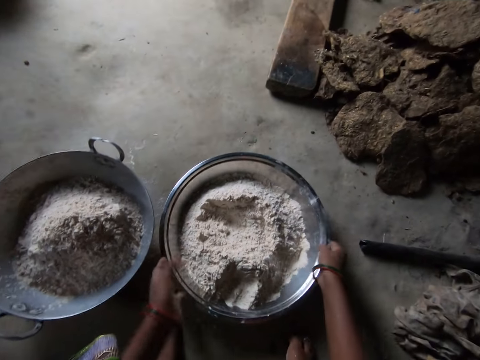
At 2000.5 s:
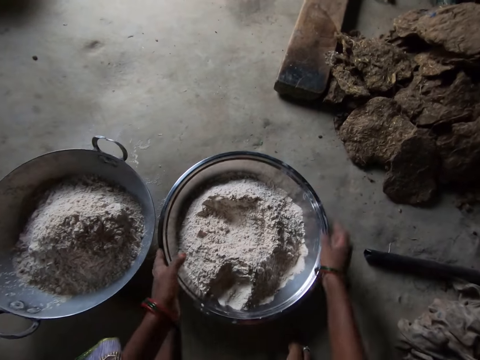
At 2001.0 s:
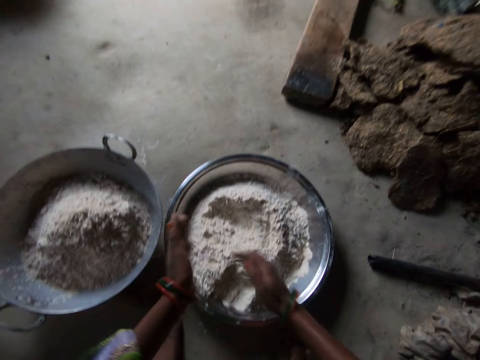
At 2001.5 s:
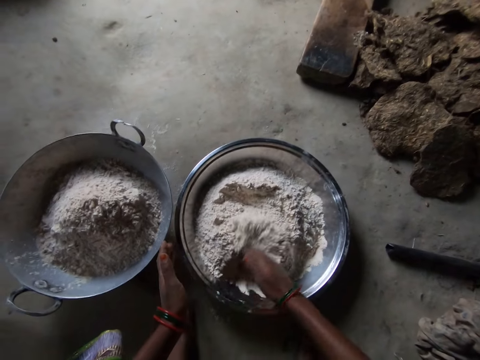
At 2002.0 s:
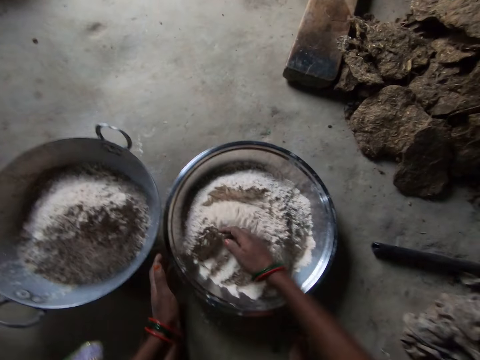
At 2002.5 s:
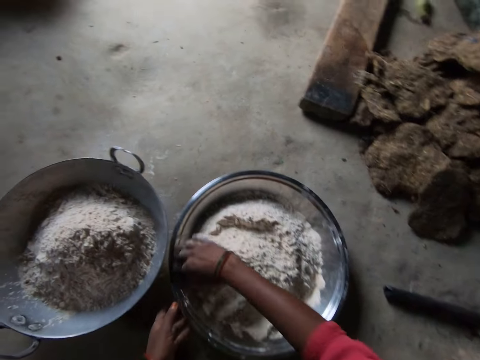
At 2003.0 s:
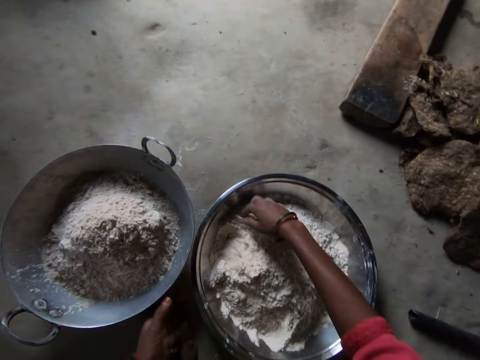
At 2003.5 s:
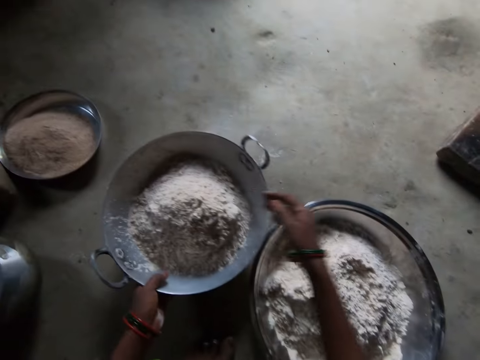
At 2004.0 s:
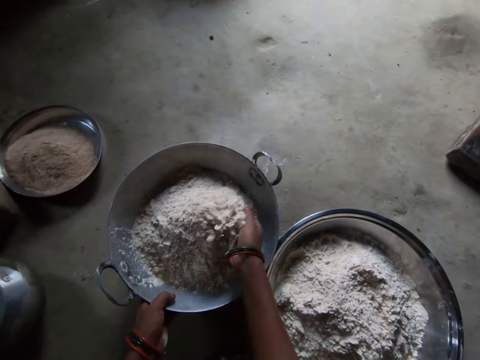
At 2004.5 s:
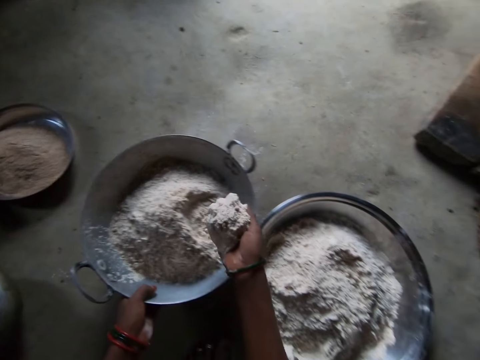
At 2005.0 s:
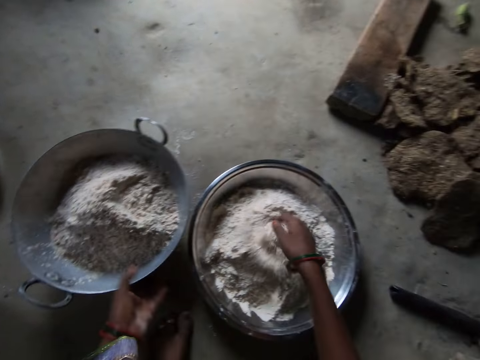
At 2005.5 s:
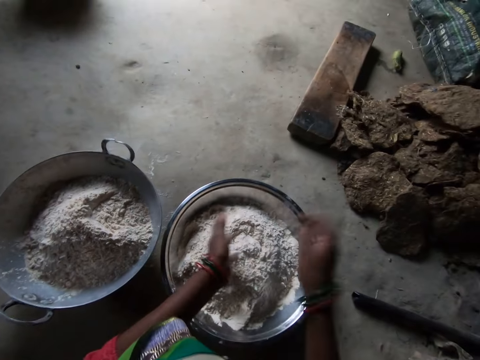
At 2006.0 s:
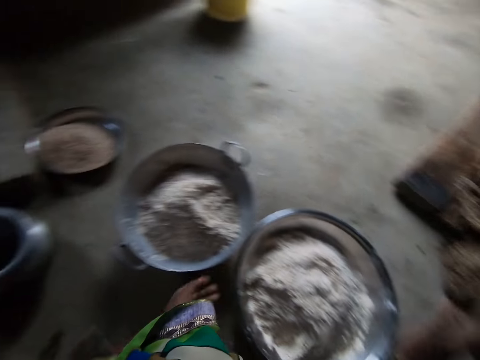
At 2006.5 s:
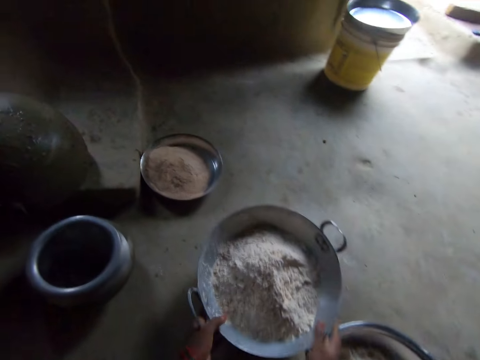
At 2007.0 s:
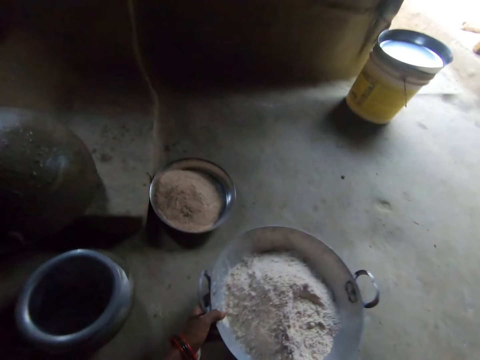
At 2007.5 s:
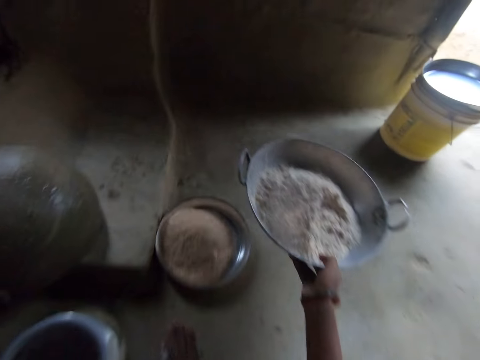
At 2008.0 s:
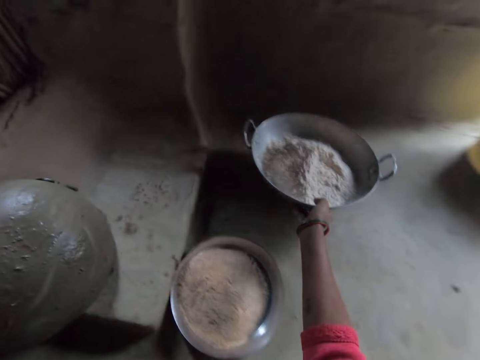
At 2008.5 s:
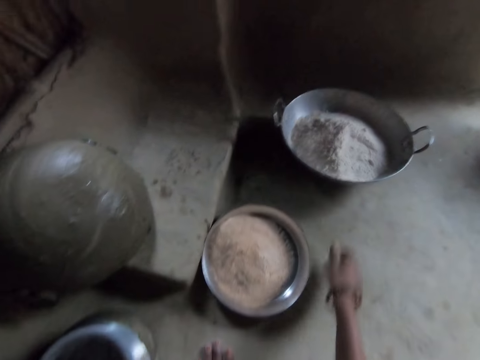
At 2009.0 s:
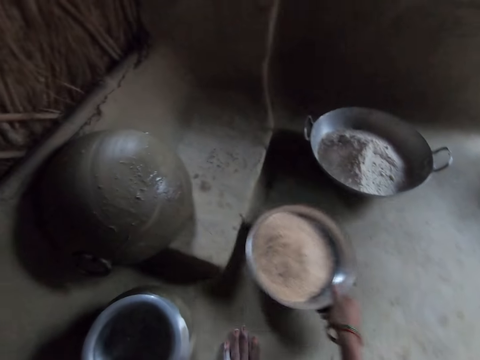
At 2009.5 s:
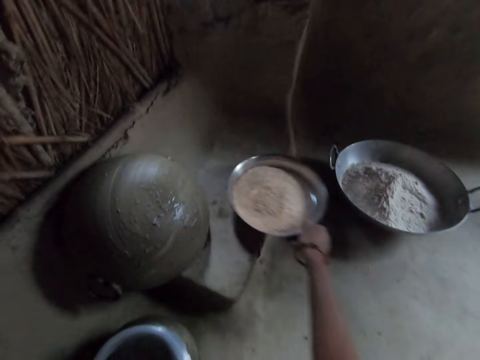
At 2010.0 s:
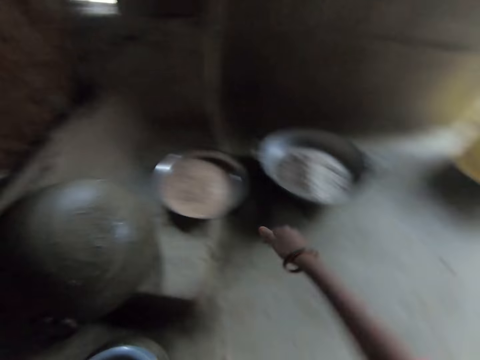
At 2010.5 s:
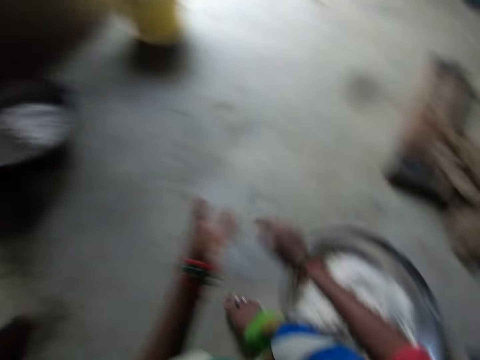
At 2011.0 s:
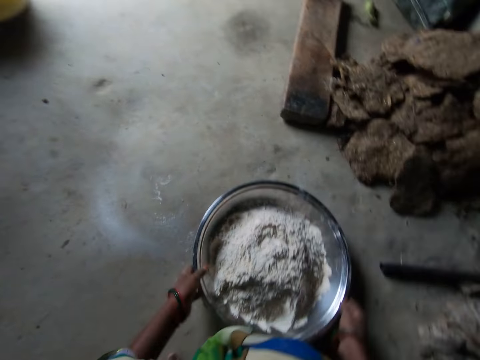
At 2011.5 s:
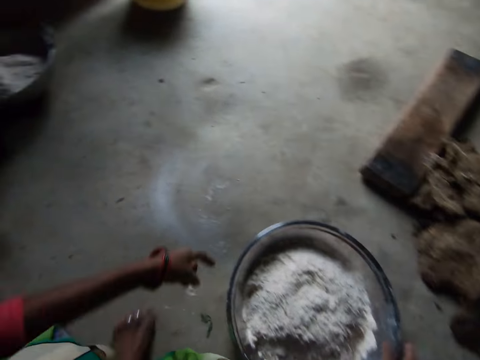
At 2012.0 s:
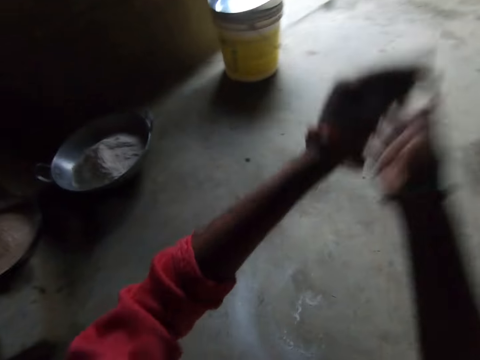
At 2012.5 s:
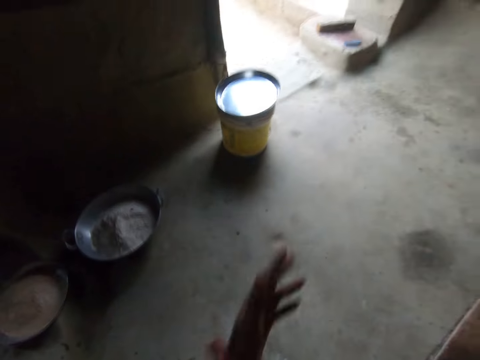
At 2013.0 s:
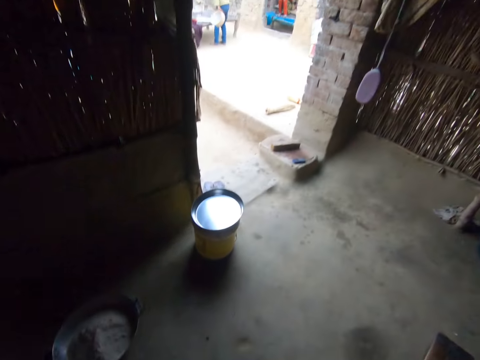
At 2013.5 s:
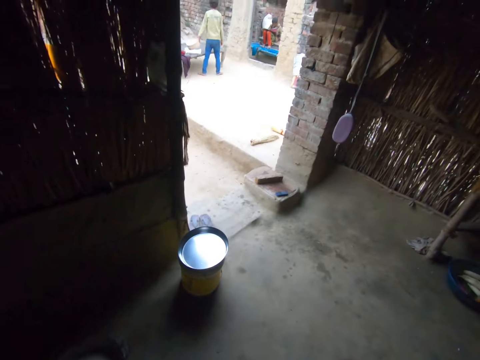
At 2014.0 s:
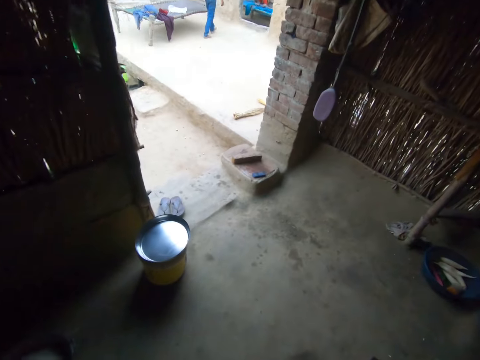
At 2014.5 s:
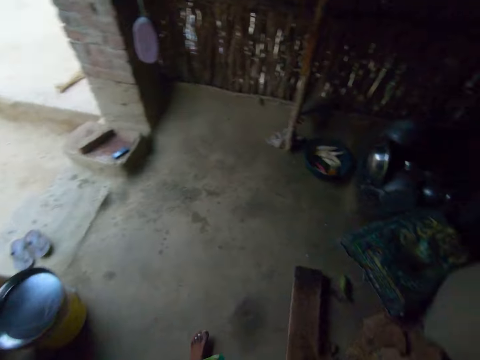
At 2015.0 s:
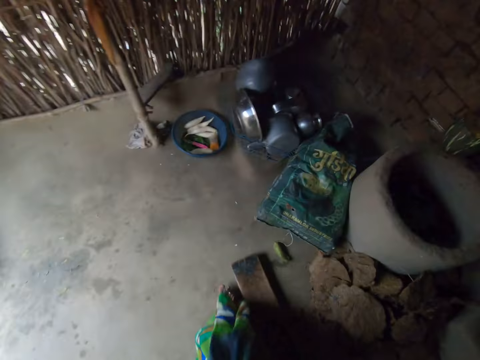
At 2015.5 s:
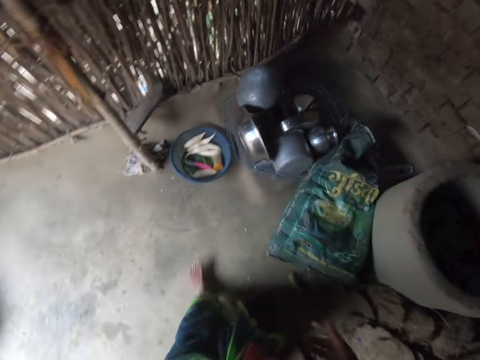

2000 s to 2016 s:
The camera wearer lowers her hands. She picks up the bowl and hits the bowl on the floor. She rubs her hands together. She moves her hand around the flour. She stirs the flour. She moves her left hand towards the pan. She holds the pan with her hand. She moves her other hand towards the pan. She serves flour from the pan into the bowl. She lets go of the pan. She rubs her hands together. She moves her left hand towards the pan. She holds the pan with both her hands. She moves the pan with flour in it forward. She moves her hand towards her. She moves the plate forward. She places the bowl with chaff in it on a pavement. She moves her hand towards her. She talks to a woman. She holds the bowl with her hands and hits the bowl on the floor. She moves her hand forward. She talks to the woman. She stands up. She walks forward.

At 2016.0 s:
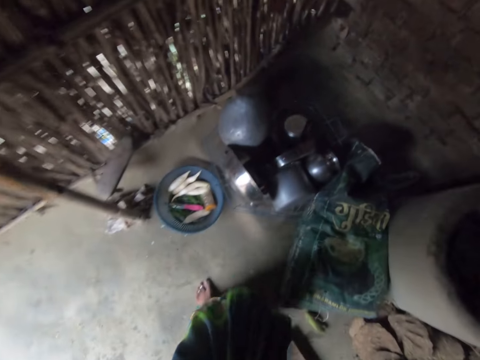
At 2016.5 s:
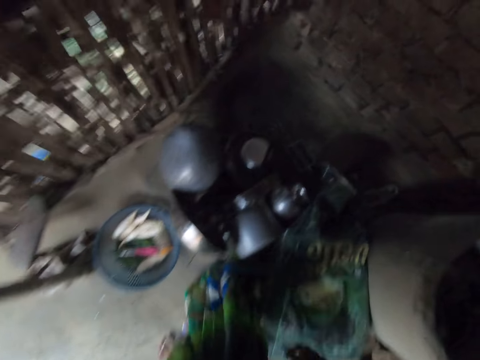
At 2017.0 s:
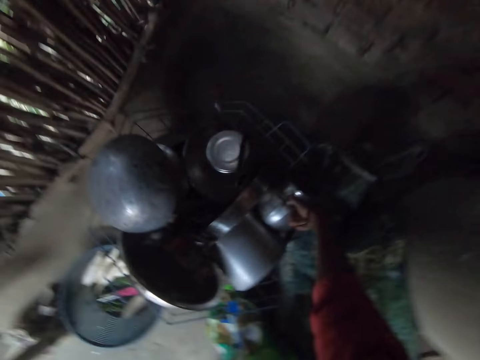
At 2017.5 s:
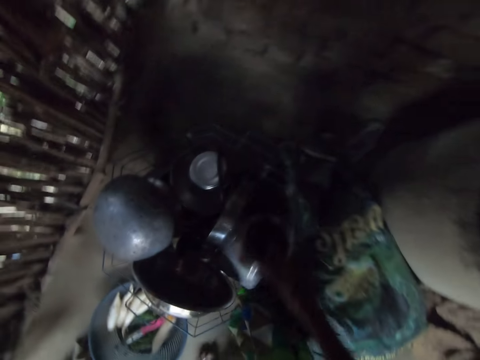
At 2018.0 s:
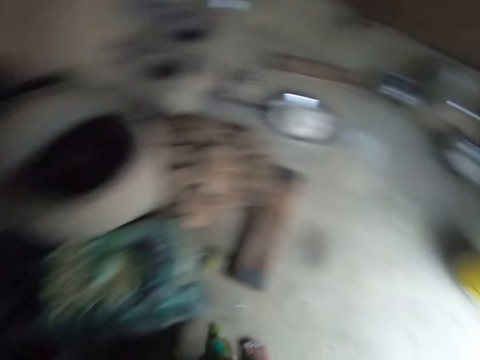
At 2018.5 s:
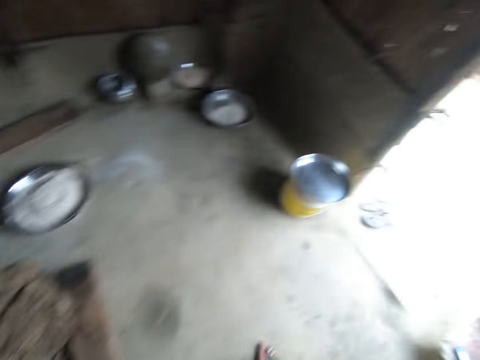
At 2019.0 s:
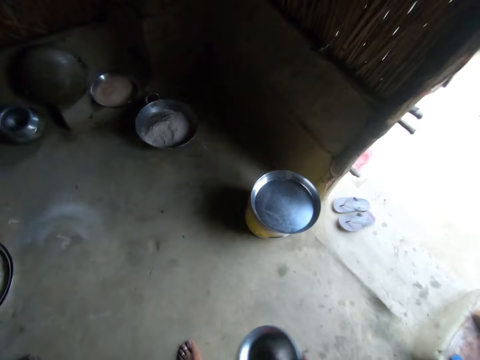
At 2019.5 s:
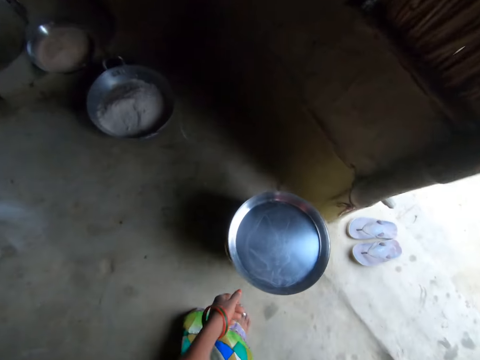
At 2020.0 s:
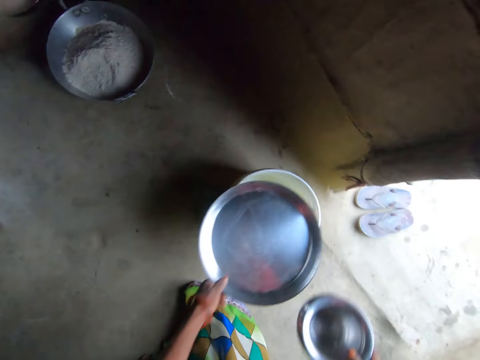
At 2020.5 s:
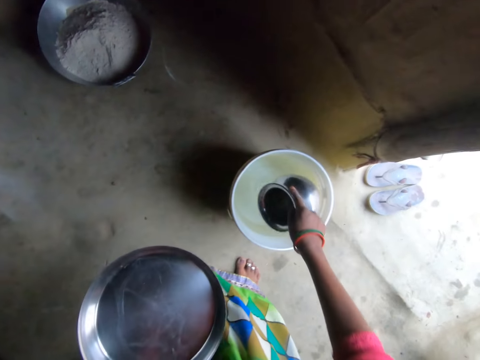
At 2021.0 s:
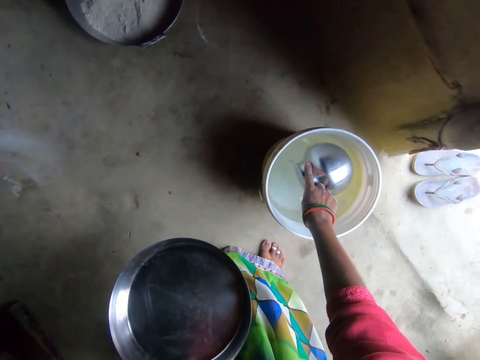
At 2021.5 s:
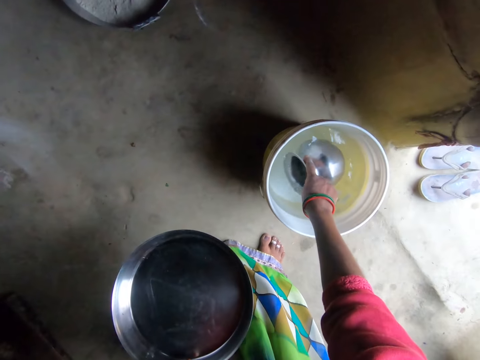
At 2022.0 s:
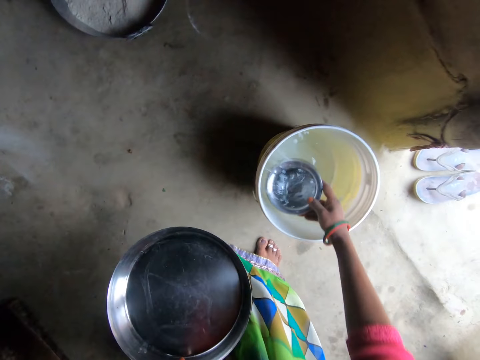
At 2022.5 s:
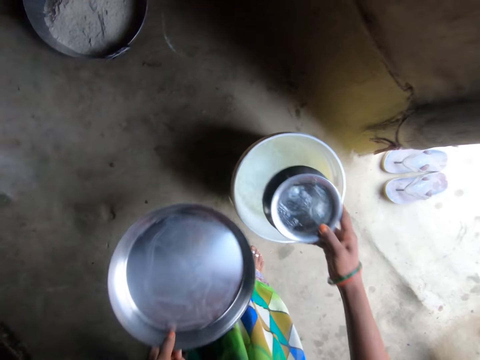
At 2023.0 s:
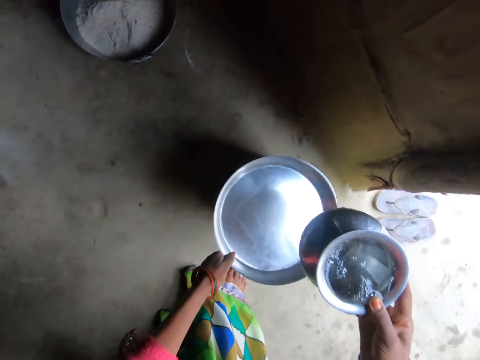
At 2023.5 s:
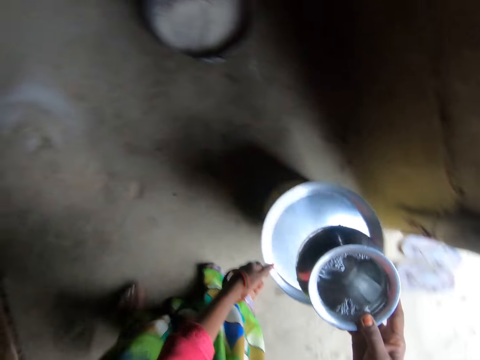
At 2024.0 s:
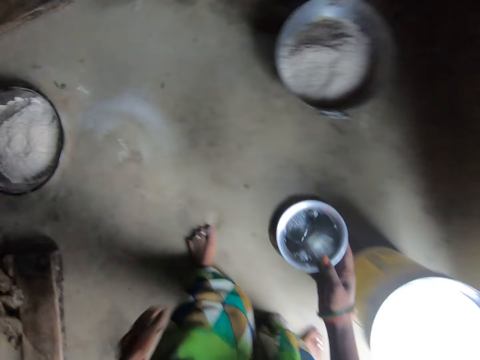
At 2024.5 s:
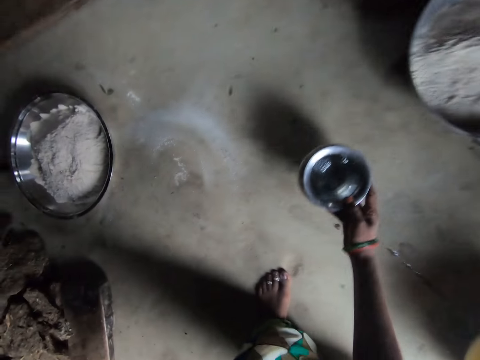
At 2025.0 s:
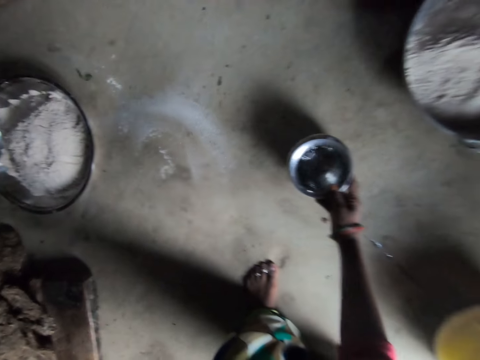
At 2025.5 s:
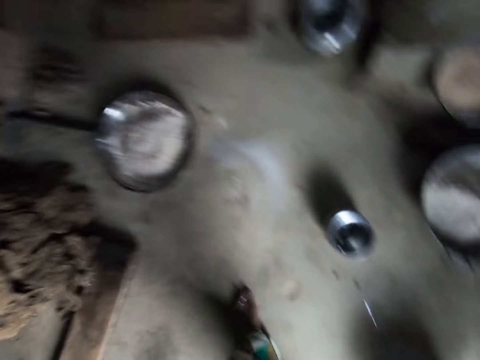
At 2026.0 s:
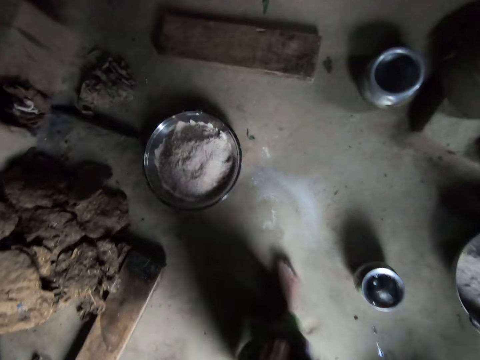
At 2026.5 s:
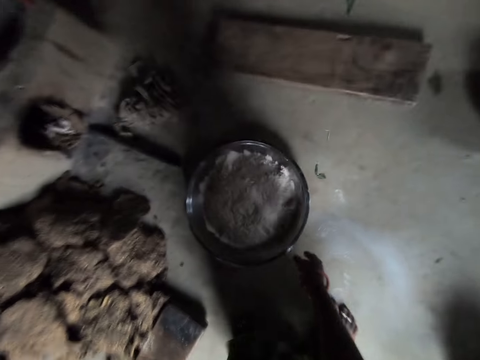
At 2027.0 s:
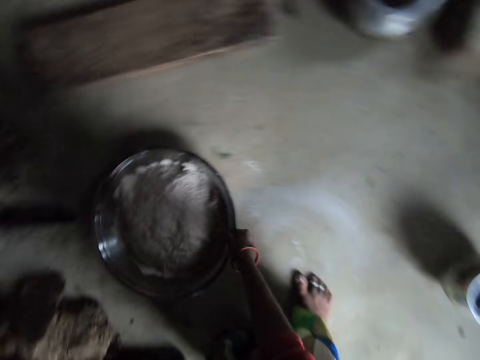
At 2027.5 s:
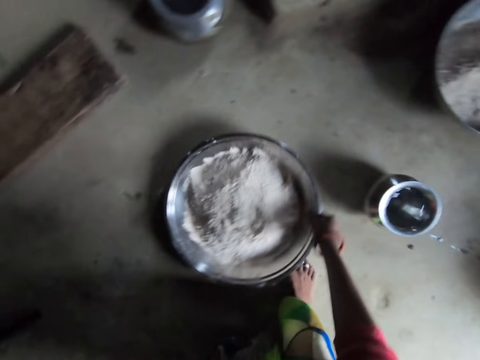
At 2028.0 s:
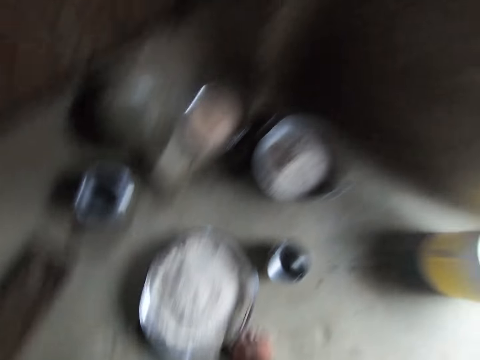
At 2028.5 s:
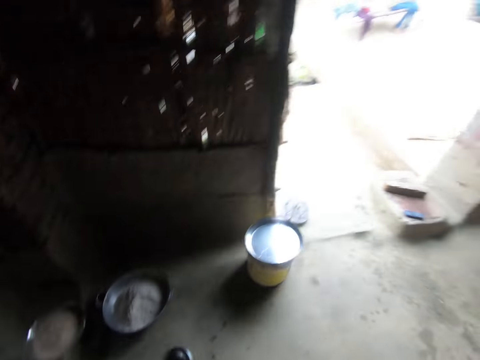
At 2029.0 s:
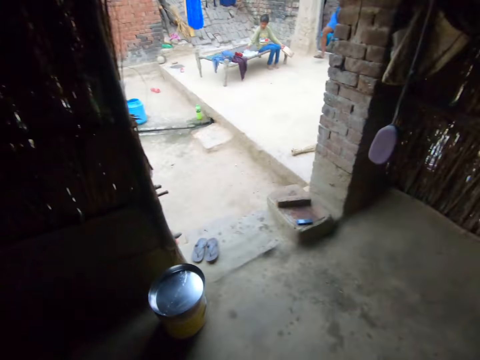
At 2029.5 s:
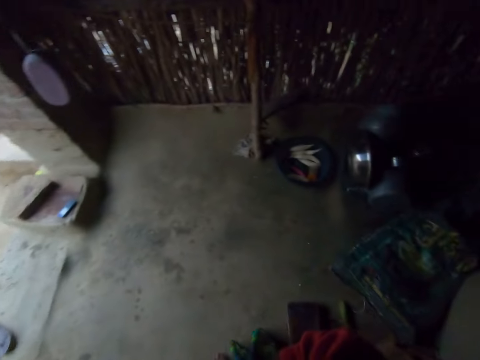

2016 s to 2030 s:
The camera wearer lowers her hand. She picks up a jar from a basket with her hand. She walks towards the stove. She lowers her hand and moves the tray towards her. She scoops water from a bucket with the jar. She moves the lid forward and covers the bucket with the lid. She bends towards the floor and lowers her hand. She drops the jar of water on the floor. She stands up, walks forward, lowers her hand and bends towards the floor. She pulls the tray away from the dung. She moves the bowl of flour. She stands up and walks forward.
